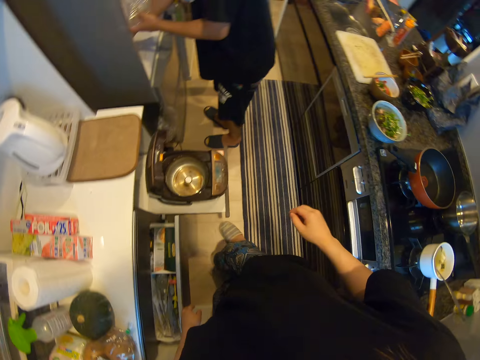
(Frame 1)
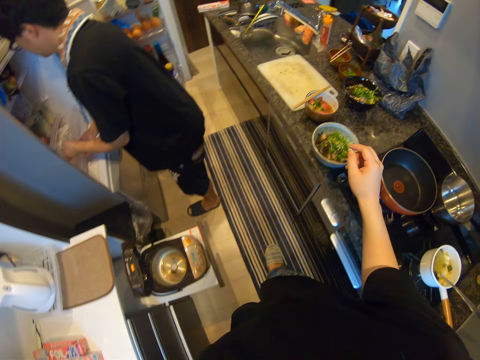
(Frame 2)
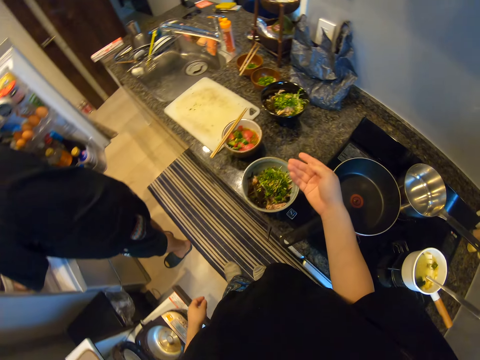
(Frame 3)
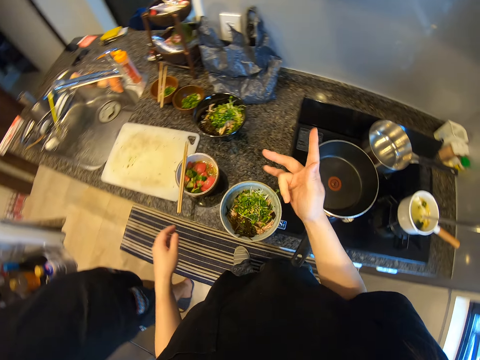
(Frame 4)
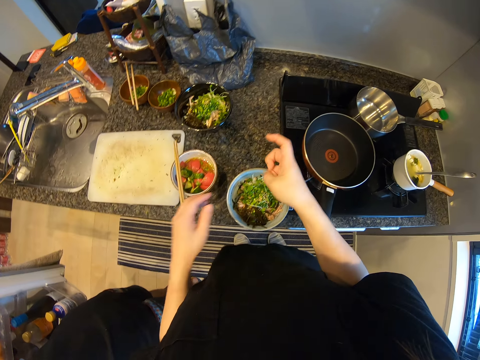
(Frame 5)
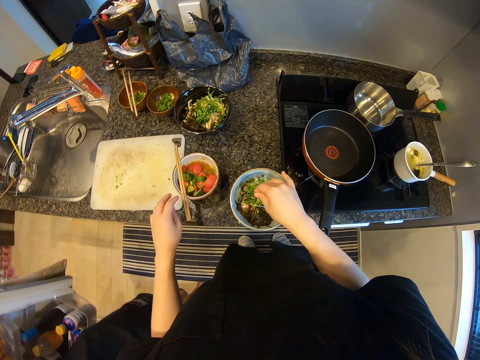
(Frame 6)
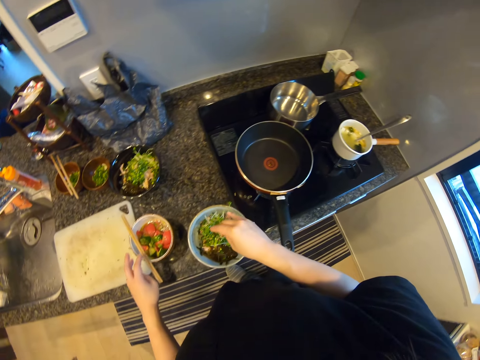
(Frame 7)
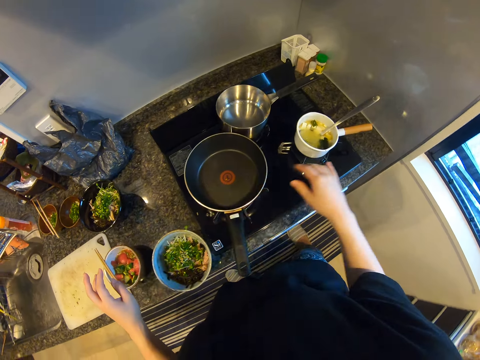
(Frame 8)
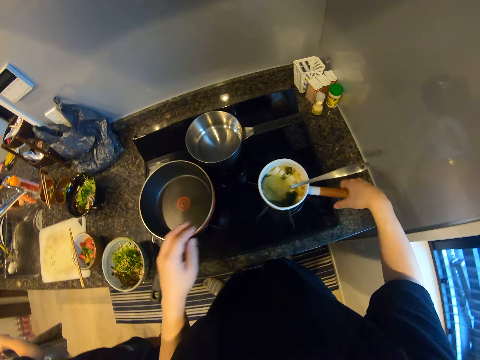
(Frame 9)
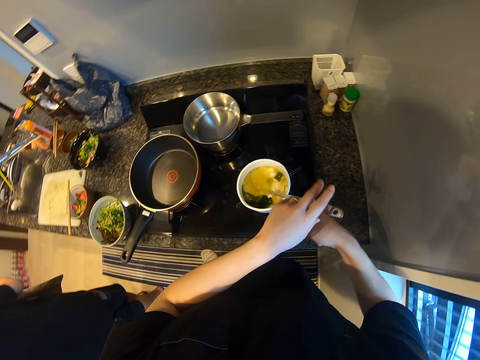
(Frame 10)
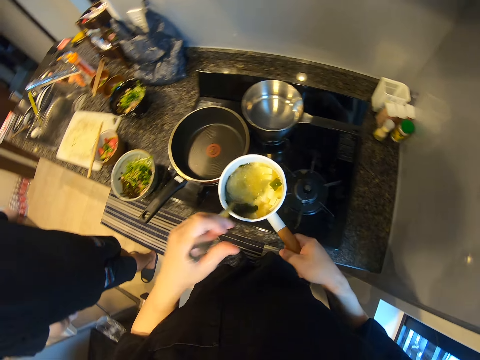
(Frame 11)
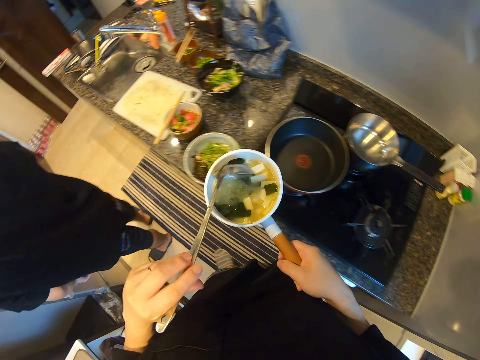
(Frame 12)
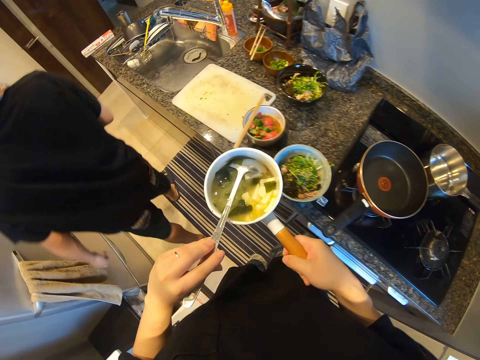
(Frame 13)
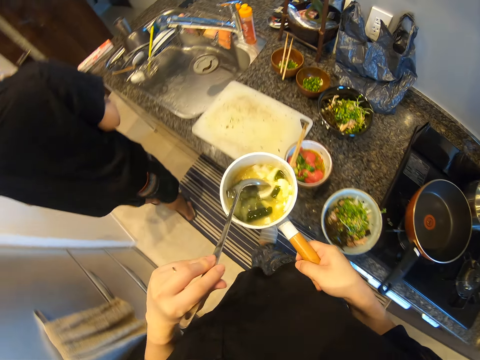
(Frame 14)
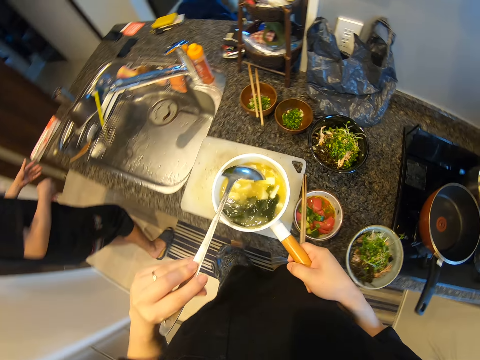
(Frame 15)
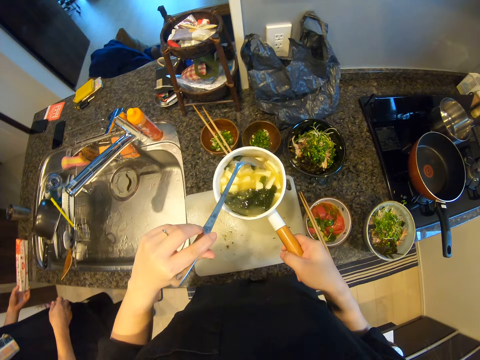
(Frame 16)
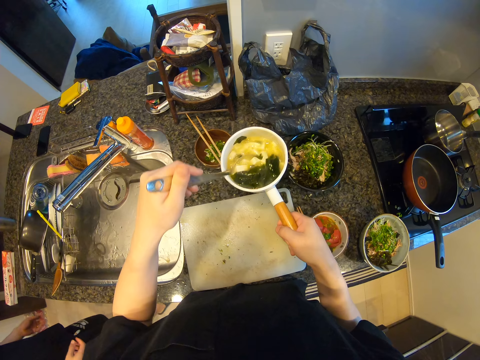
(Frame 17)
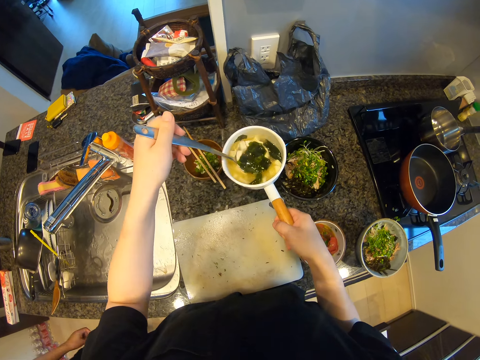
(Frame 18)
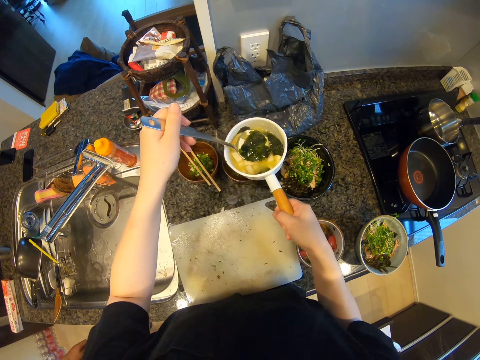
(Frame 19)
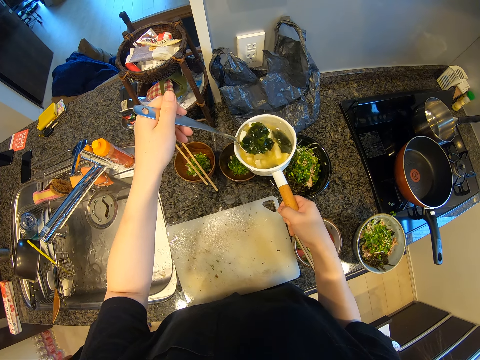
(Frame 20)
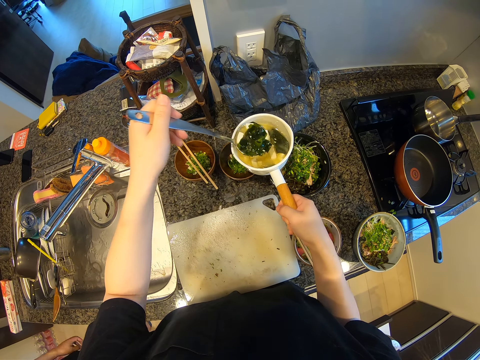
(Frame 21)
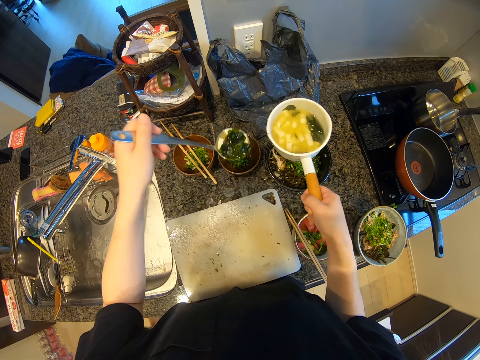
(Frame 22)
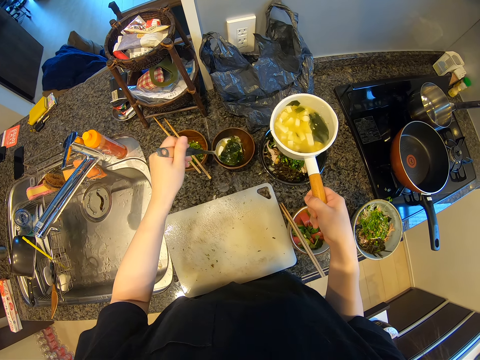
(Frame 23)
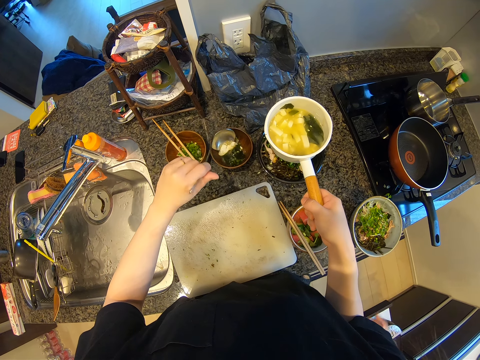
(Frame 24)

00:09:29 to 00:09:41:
A man converses with the camera wearer. The camera wearer converses with the man. The man converses with the camera wearer. The camera wearer converses with the man. The man converses with the camera wearer. The camera wearer converses with the man. They pick up the cooking pot with food and a spoon. The man converses with the camera wearer. The camera wearer converses with the man. They scoop some of something. They serve the food in the plates or a small bowl.

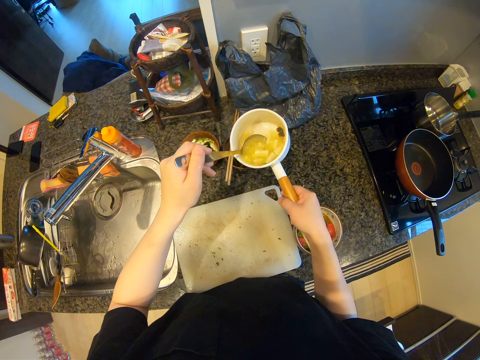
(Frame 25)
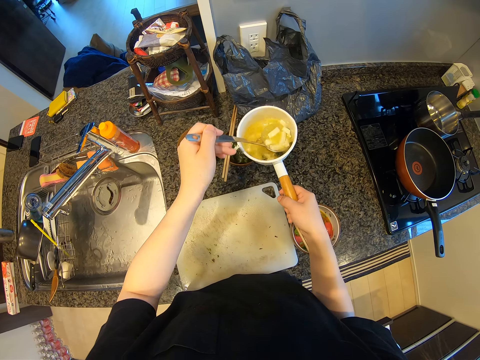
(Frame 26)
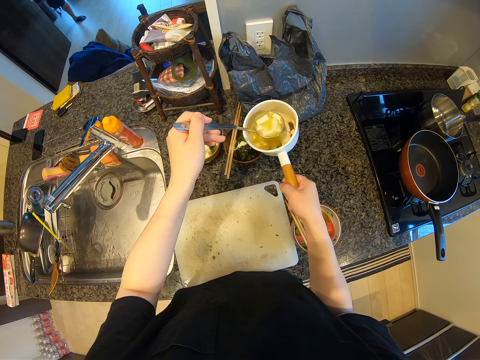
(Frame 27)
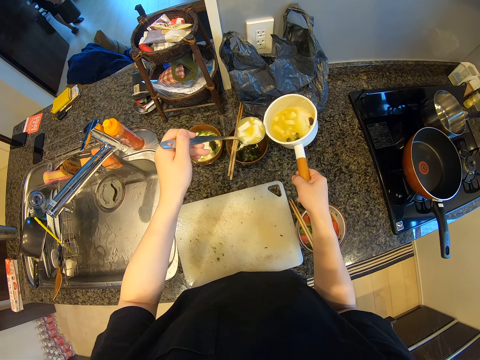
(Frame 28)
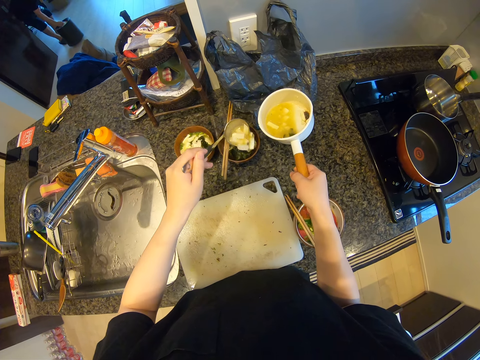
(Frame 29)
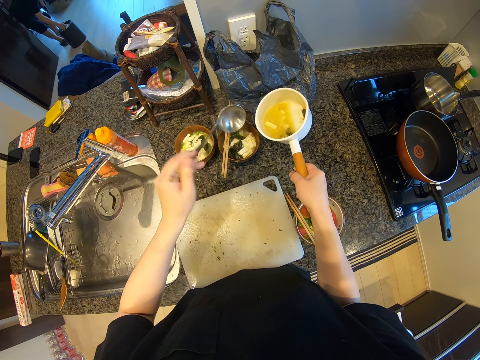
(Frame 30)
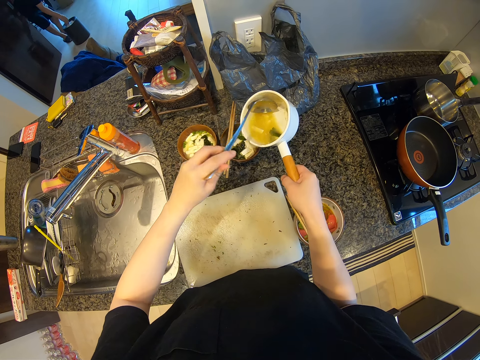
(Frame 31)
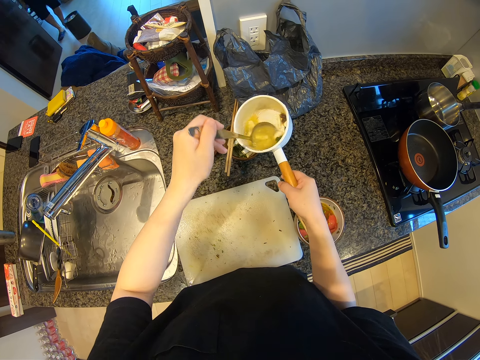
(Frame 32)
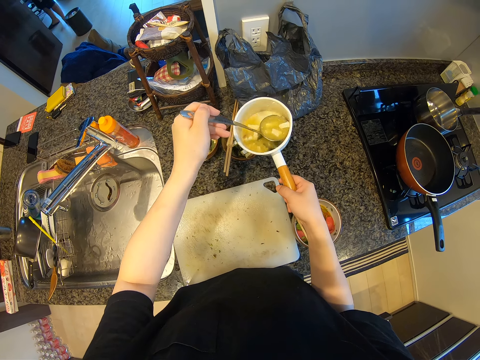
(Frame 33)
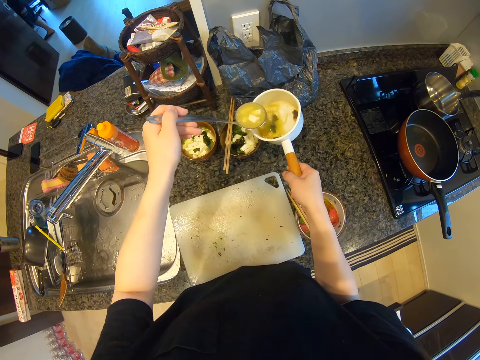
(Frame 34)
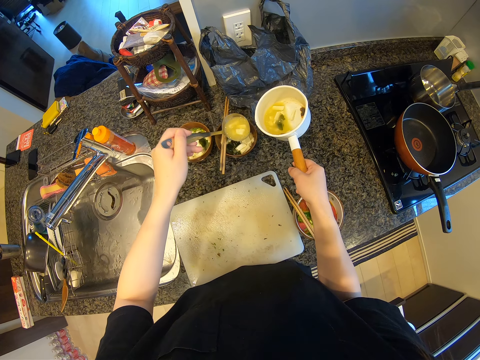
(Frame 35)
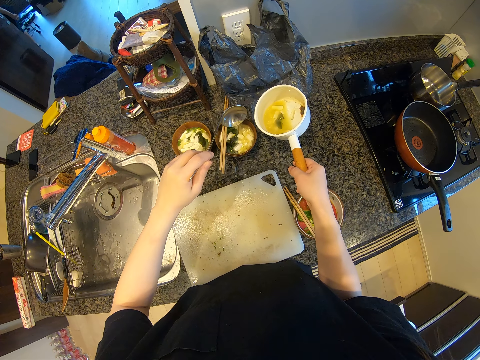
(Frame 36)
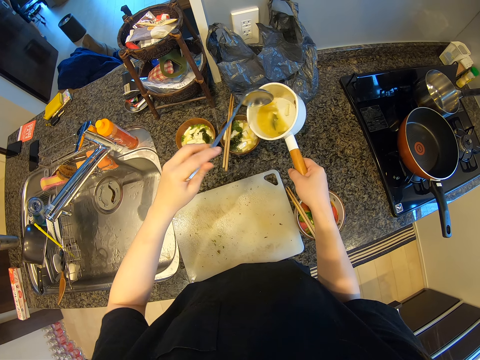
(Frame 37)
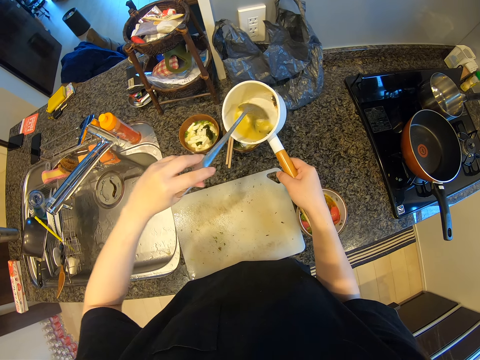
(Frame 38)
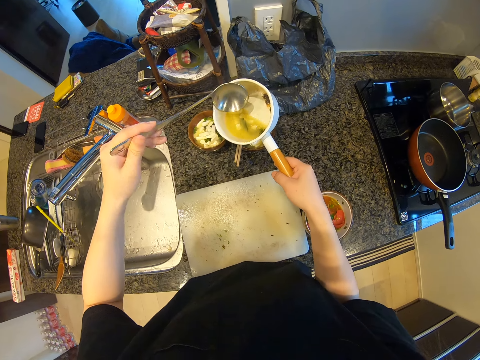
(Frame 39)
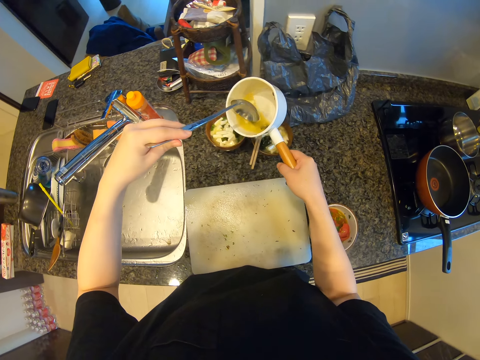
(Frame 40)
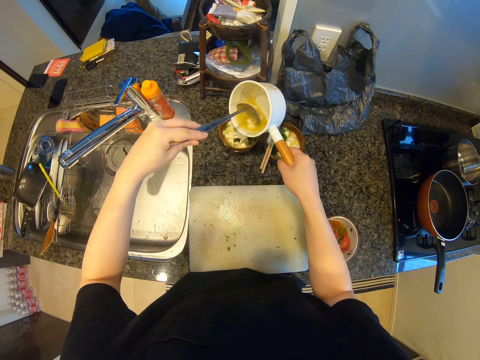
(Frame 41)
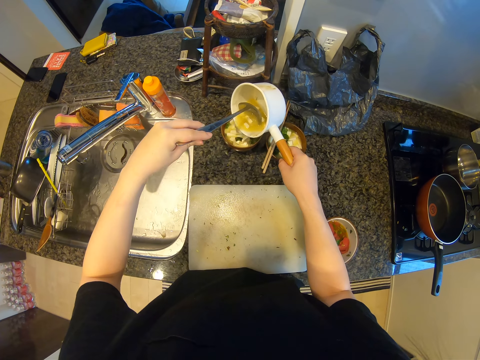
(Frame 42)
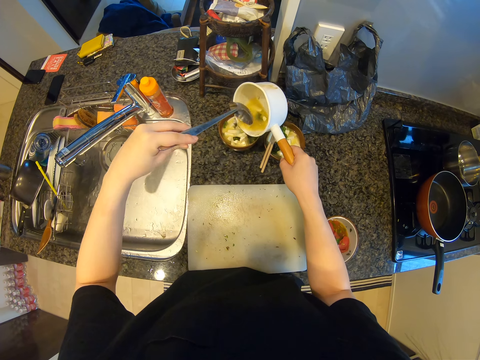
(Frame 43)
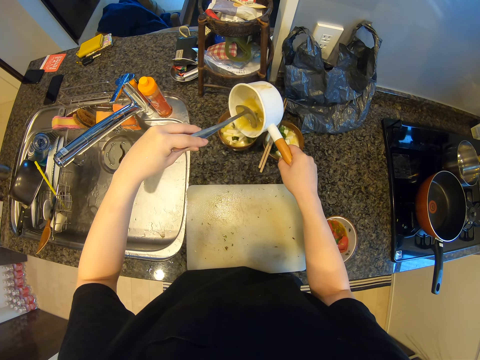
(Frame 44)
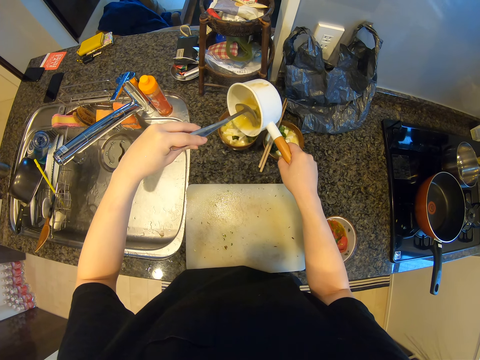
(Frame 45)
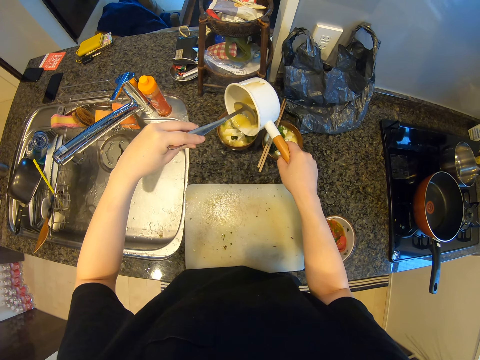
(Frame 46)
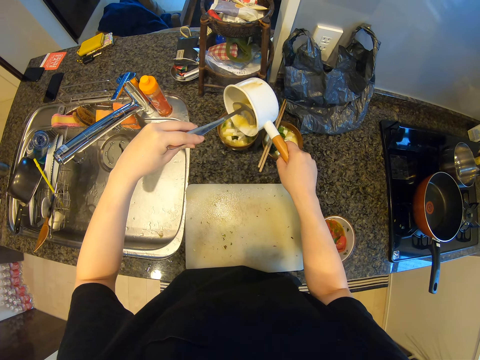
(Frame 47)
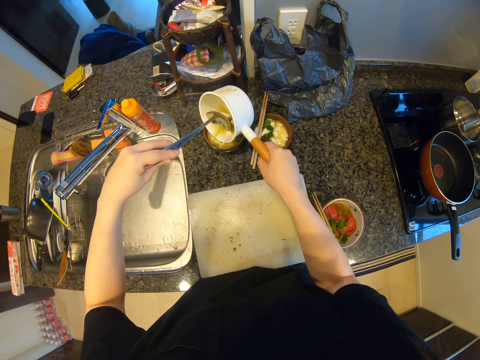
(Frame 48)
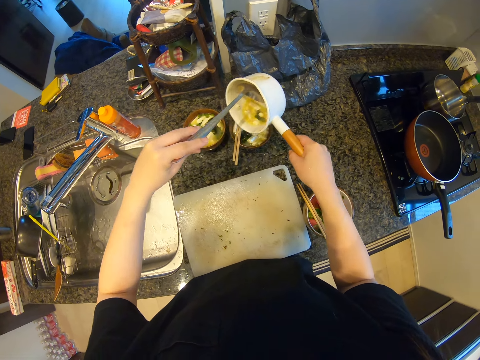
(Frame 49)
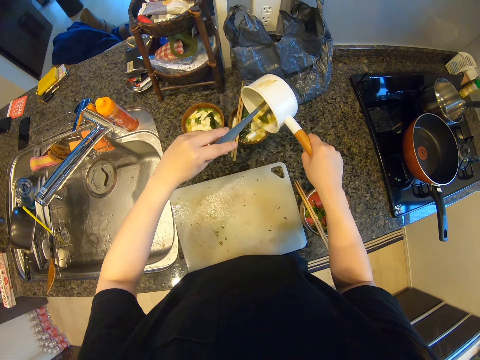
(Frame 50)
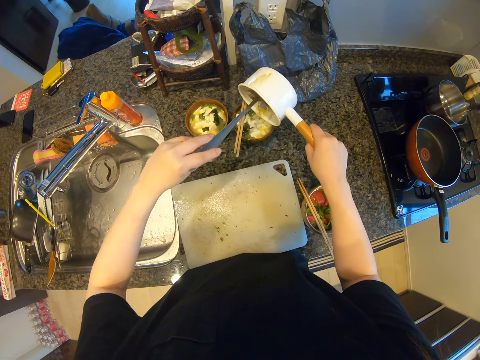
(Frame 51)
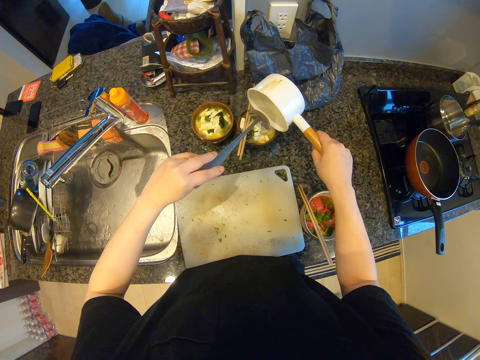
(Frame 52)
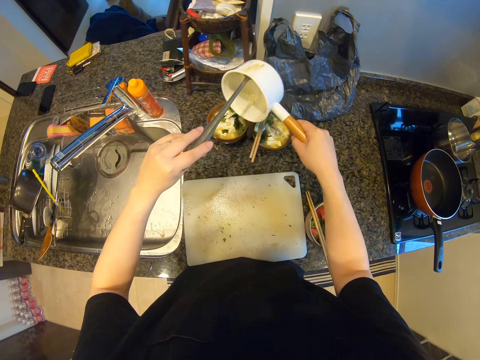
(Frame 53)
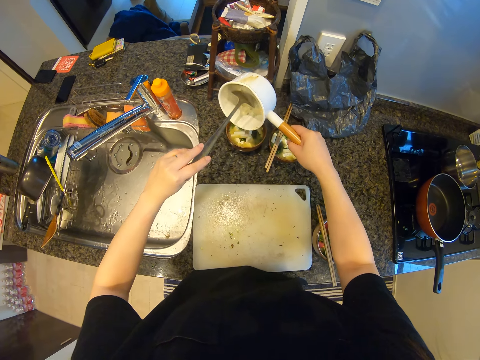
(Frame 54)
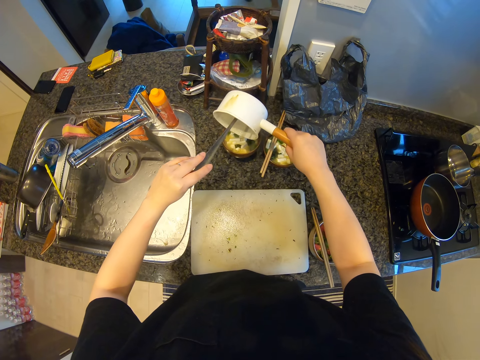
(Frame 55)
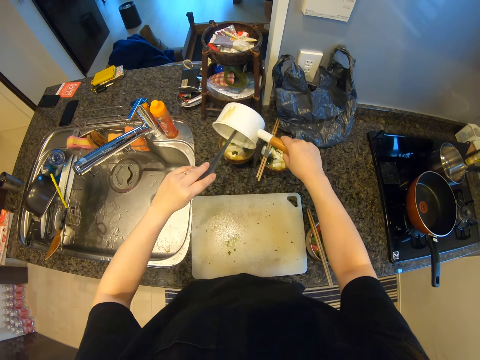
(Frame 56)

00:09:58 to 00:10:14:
The camera wearer scoops some of something. They put it in a small bowl. They scoop some of something. They put it in the small bowl. They pour the soup of something in the small bowl. They pour it in the small bowl.
